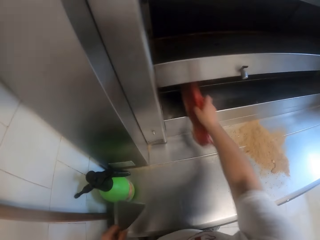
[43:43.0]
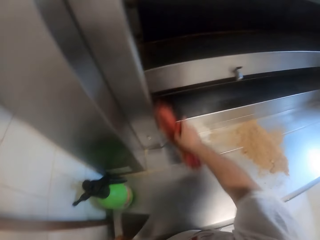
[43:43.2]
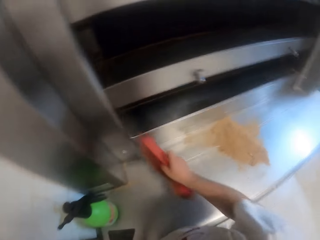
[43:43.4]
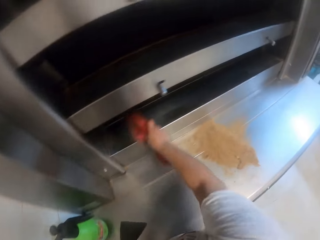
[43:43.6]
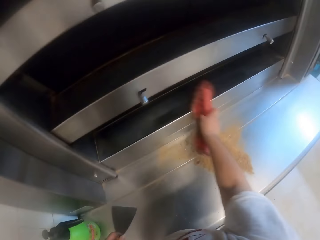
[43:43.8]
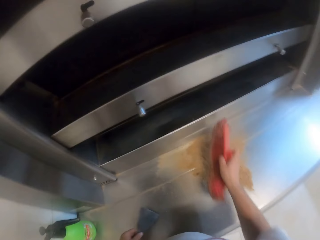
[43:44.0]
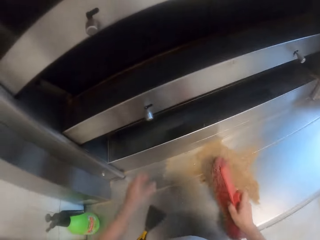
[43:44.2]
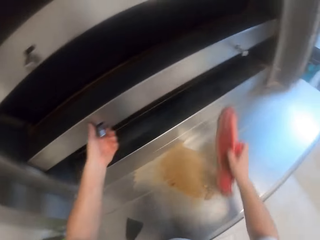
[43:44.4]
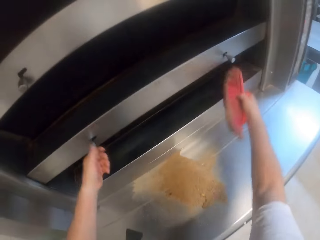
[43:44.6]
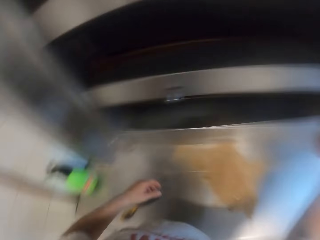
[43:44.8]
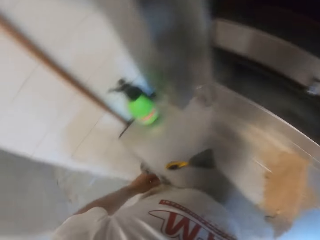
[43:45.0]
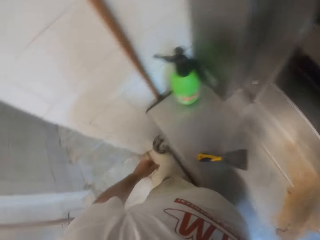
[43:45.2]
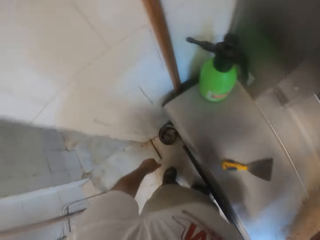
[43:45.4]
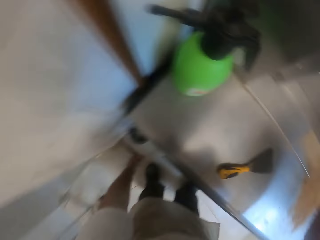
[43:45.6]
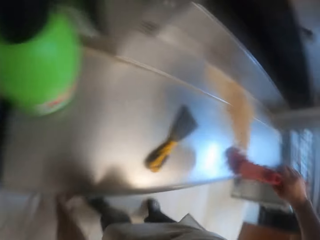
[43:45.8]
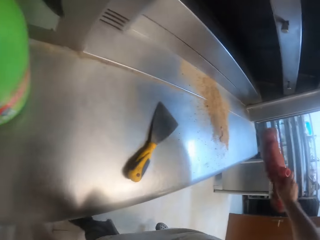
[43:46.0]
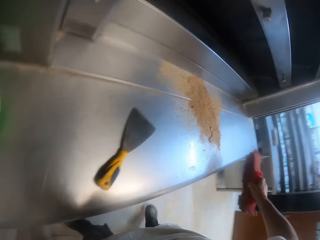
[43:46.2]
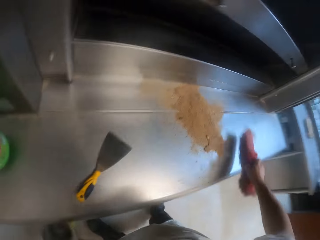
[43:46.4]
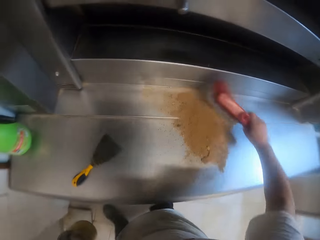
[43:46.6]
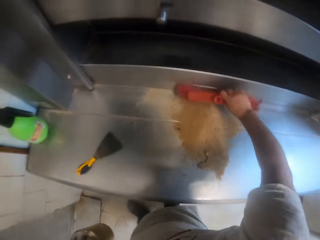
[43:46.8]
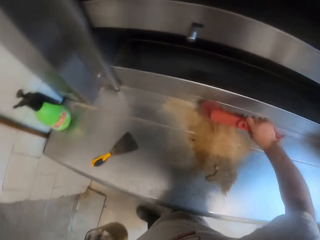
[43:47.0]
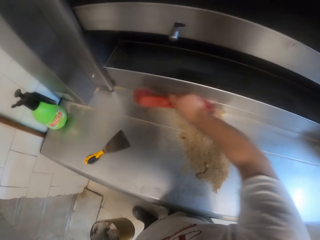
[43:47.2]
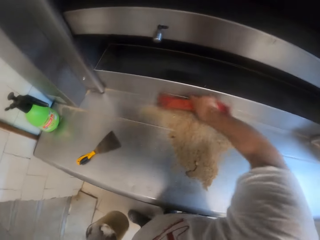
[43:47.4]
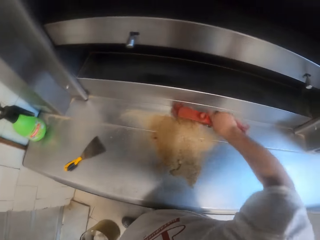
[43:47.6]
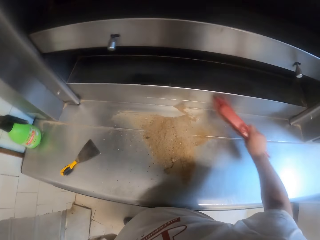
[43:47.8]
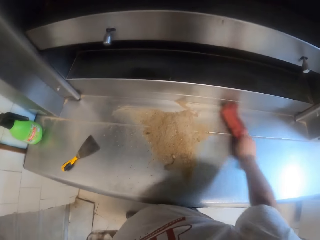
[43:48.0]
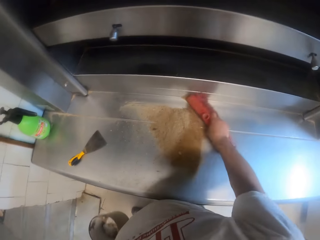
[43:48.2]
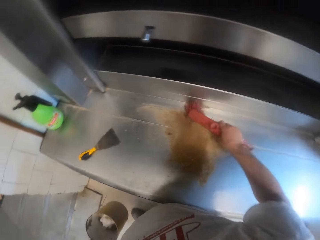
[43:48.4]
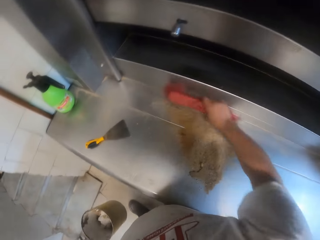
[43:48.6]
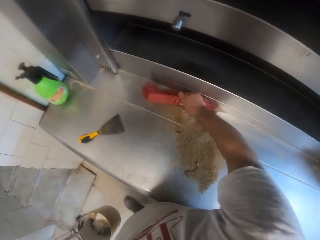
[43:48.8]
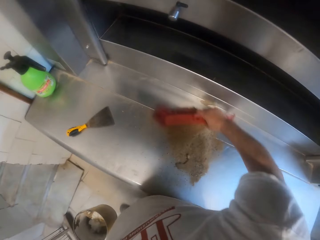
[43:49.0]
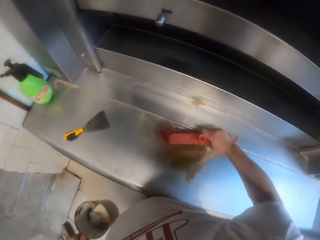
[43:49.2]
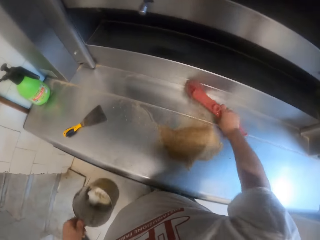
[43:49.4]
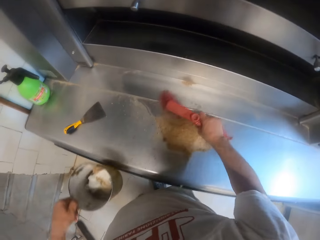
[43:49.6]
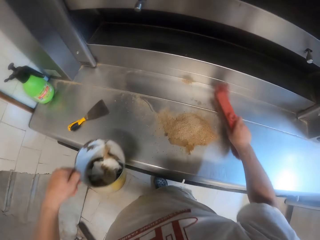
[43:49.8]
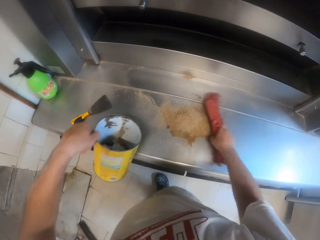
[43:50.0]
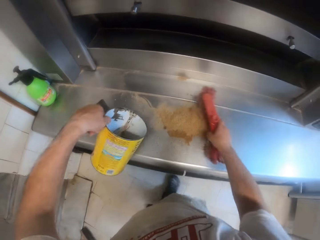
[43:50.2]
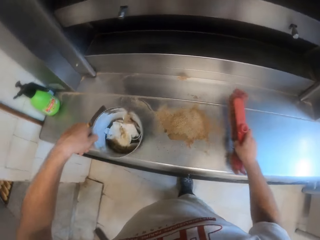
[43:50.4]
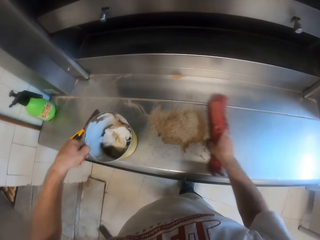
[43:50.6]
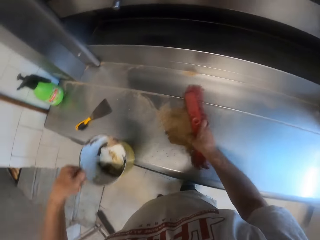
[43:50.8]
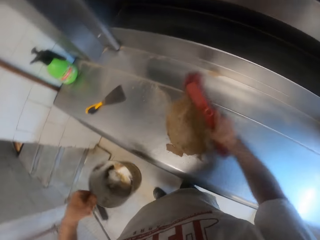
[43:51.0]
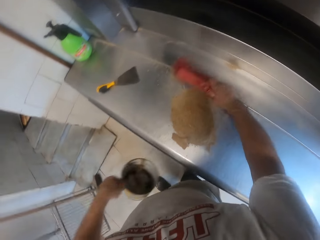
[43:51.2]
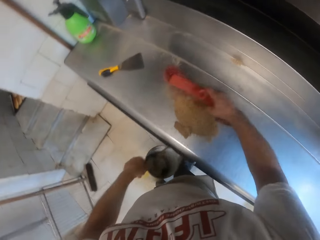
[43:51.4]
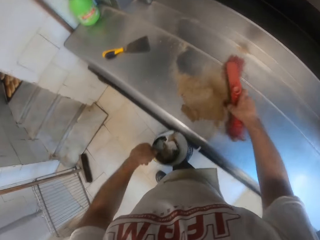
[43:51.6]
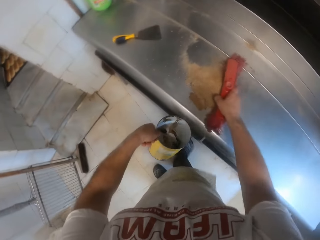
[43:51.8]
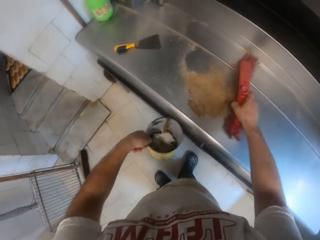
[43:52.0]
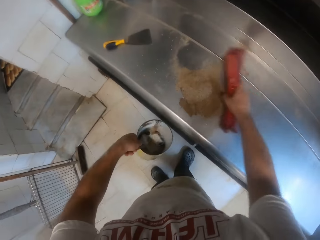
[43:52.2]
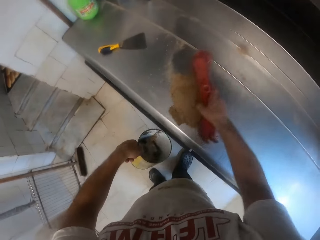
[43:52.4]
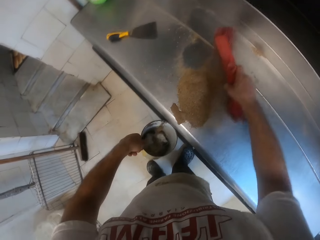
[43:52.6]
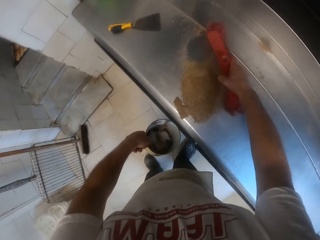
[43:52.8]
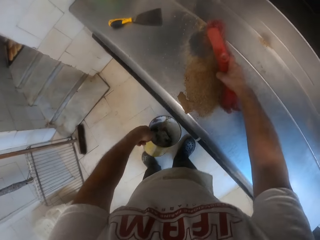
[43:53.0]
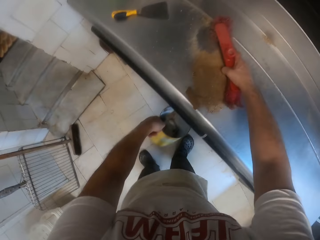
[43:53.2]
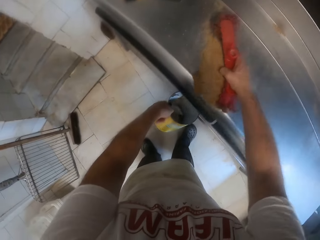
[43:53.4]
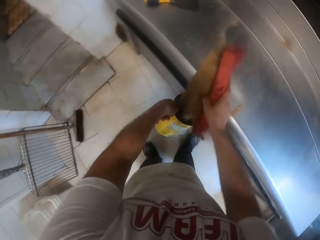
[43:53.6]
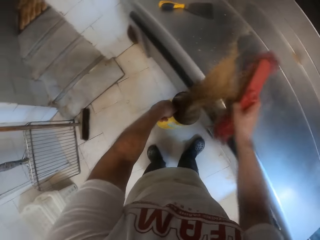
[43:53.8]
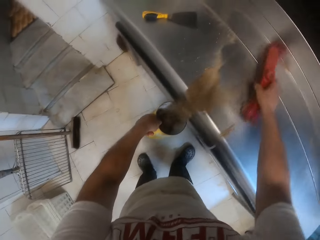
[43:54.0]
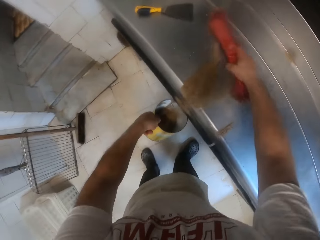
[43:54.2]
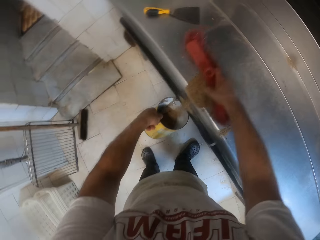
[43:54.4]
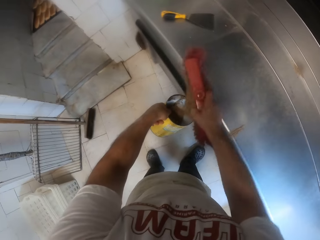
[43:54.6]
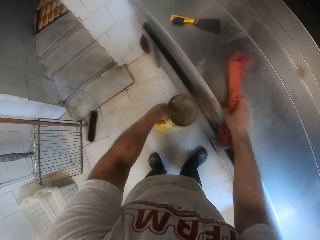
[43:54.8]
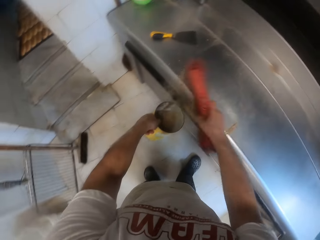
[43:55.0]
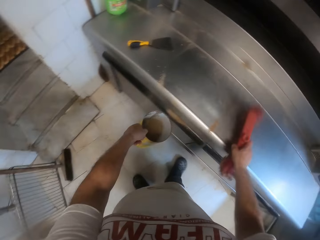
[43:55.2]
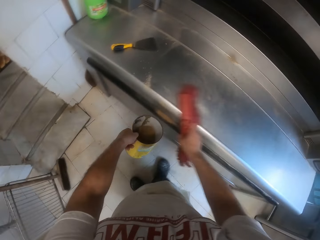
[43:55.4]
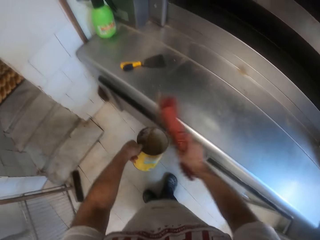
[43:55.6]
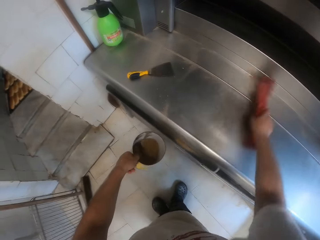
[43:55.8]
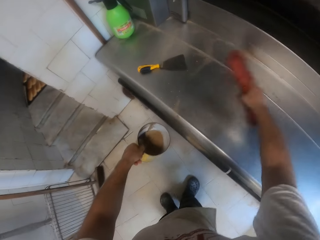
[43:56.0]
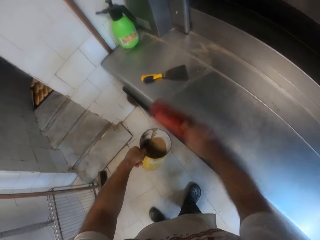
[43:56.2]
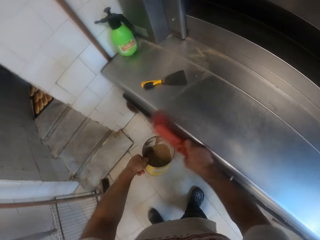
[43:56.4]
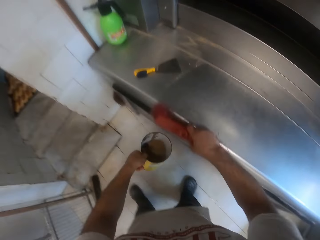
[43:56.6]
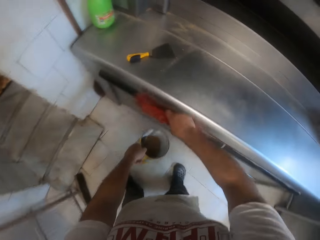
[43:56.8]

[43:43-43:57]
The camera wearer removes dirt from the oven with a brush. He operates the knob on the oven with his left hand, and touches the knob on the oven with the scrub brush in his right hand. He bends in the room. He picks a trash bin or tin can from the ground with his left hand. He gathers the pastry debris on the oven slab with the scrub brush in his right hand. He puts the trash bin on the oven slab with his left hand. He holds the tin can in the left hand. He puts the trash bin under the oven slab with his left hand. He pushes dirt on the table with the brush. He sweeps the pastry debris into the trash bin with the scrub brush in his right hand.

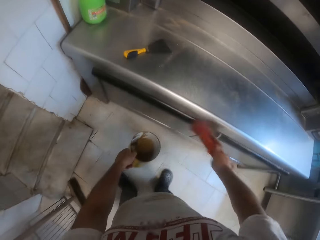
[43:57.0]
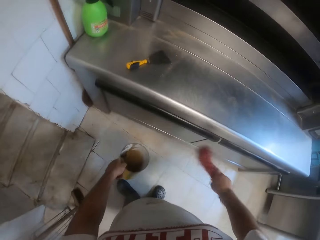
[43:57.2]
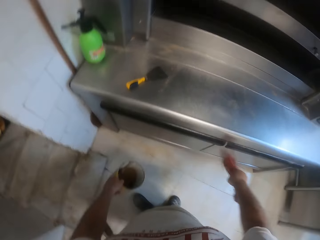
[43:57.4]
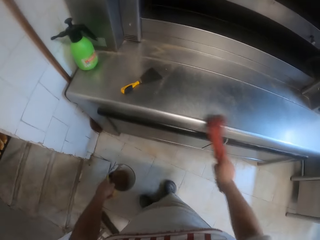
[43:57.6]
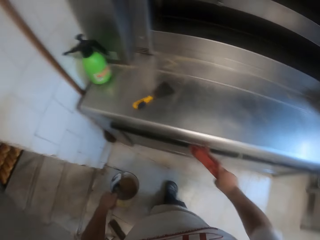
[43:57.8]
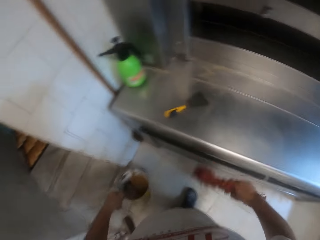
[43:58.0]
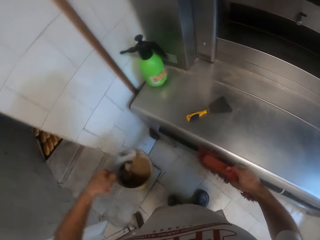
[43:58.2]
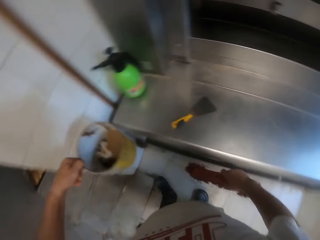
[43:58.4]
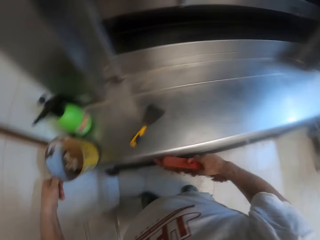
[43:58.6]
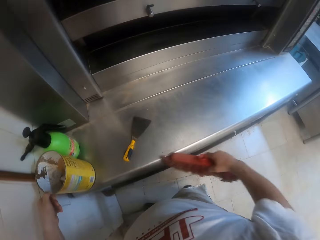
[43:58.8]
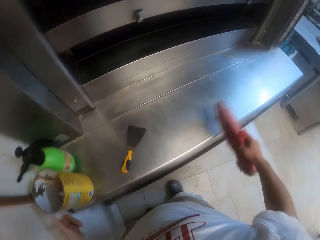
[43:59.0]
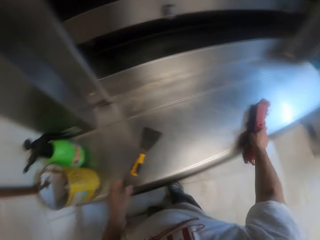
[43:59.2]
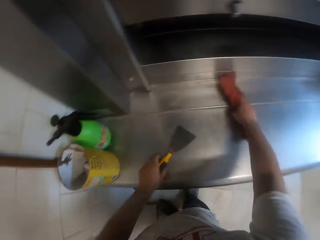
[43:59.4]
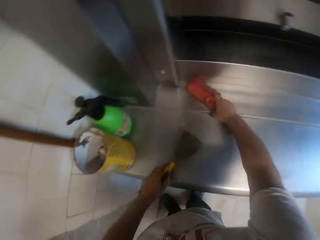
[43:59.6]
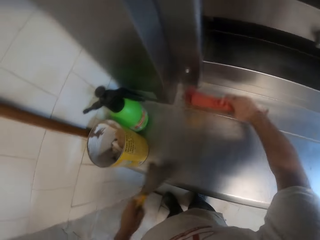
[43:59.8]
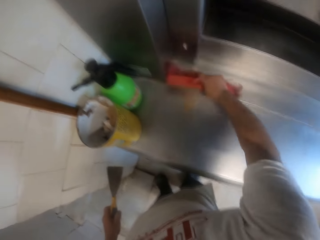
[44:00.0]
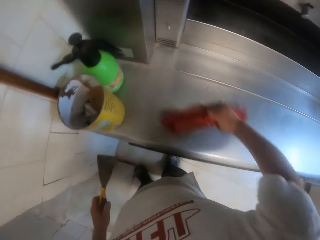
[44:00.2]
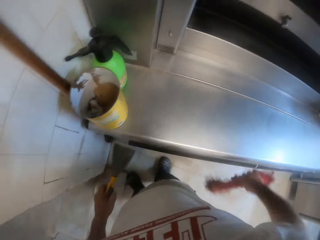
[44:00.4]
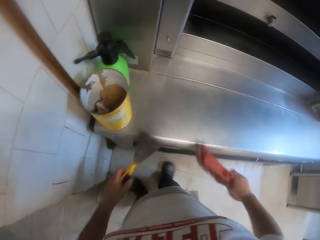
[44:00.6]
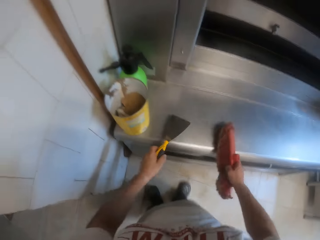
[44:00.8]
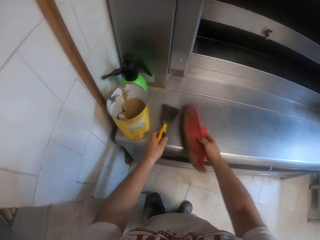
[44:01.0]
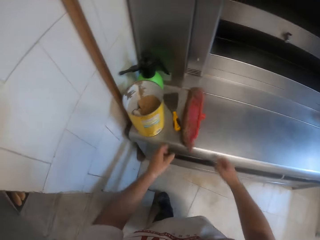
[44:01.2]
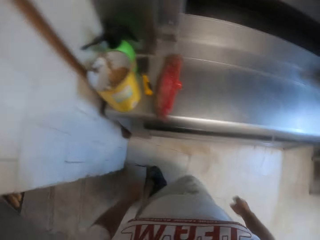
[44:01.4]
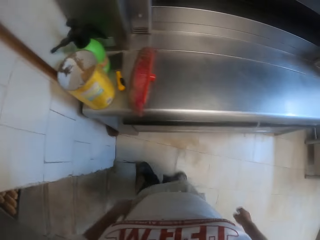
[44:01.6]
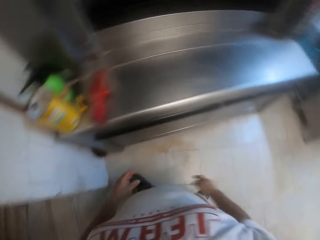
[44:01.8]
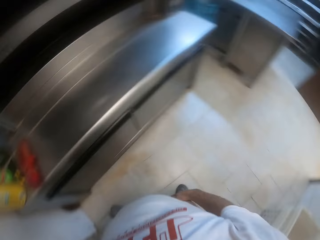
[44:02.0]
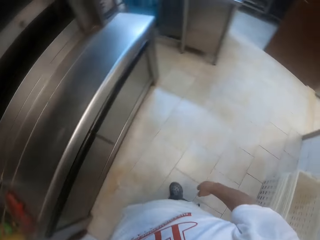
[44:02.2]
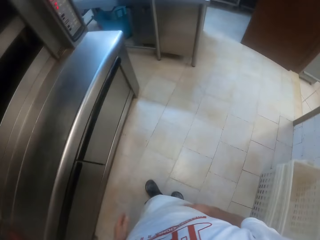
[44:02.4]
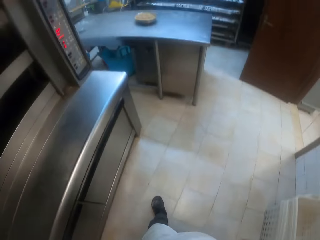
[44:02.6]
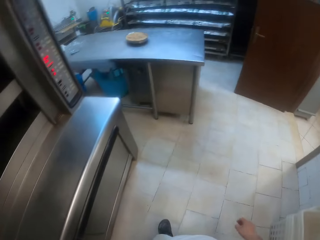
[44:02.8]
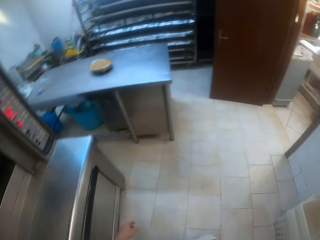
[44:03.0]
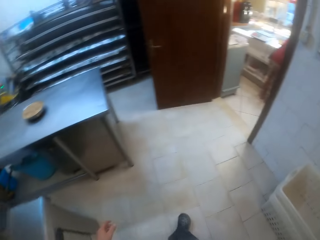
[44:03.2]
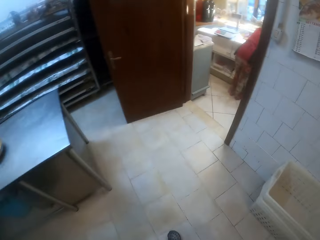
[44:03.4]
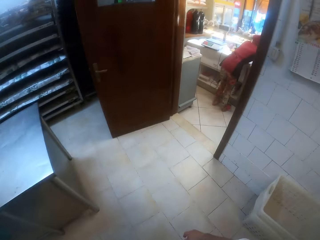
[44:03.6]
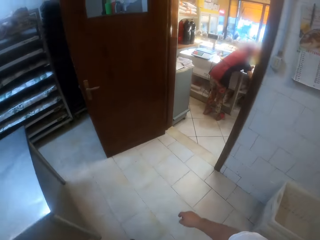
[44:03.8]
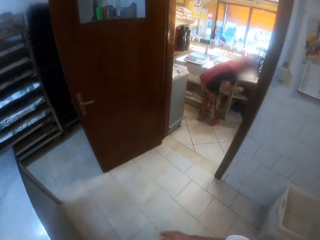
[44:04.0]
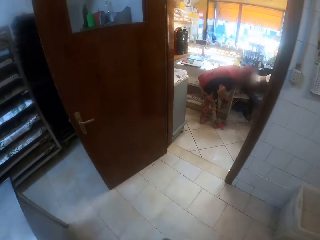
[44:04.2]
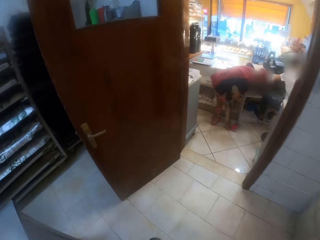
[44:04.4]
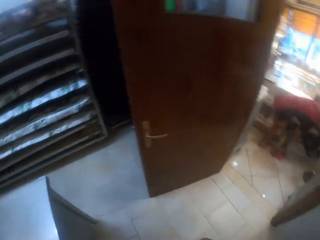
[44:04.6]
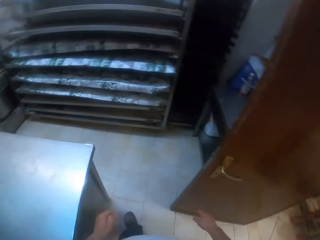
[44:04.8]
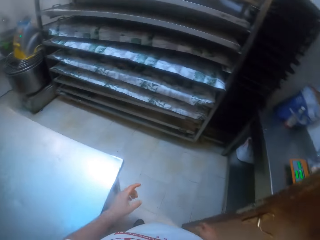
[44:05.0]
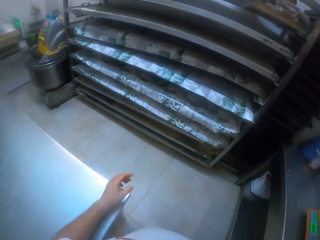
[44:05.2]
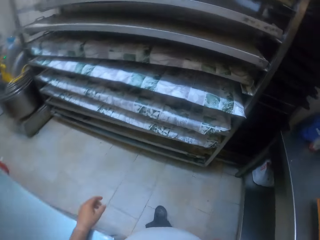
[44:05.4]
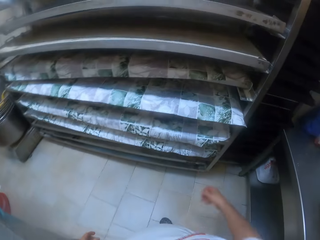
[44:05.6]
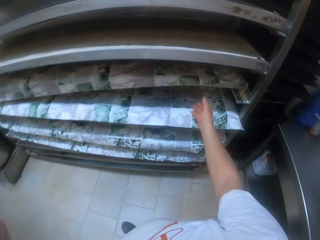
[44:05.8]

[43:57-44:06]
The camera wearer puts the trash bin under the oven slab with his left hand. He sweeps the pastry debris from the oven slab with the scrub brush in his right hand. He picks the scraper from the oven slab with his left hand. He drops the scraper in his left hand and the scrub brush in his right hand on the oven slab. He walks around in the room.
